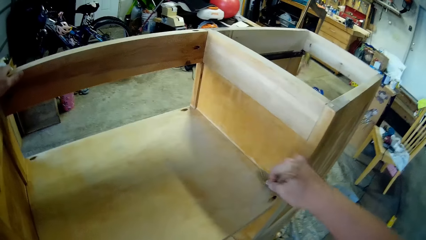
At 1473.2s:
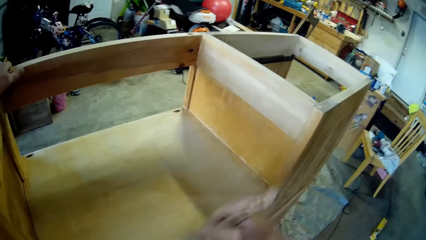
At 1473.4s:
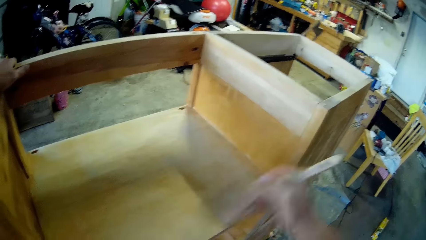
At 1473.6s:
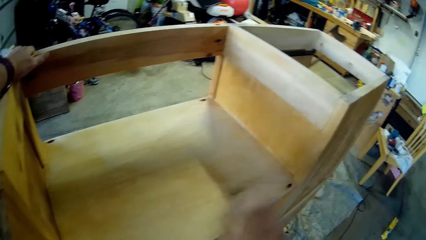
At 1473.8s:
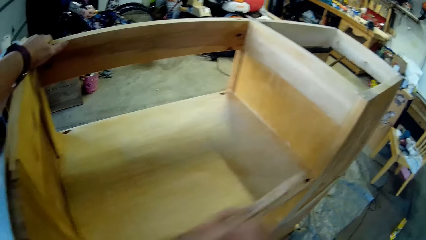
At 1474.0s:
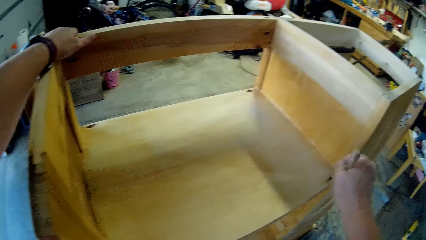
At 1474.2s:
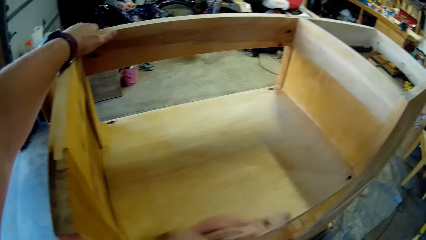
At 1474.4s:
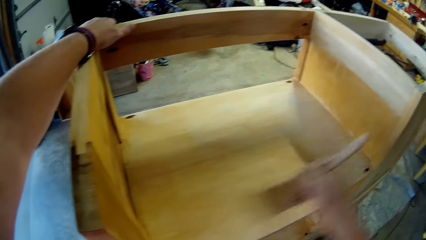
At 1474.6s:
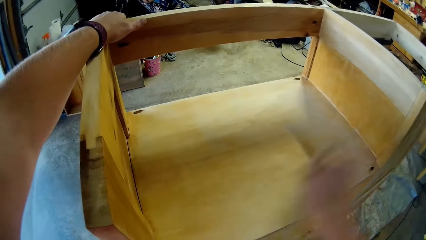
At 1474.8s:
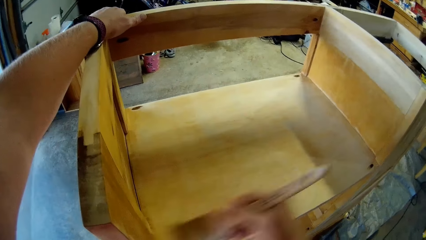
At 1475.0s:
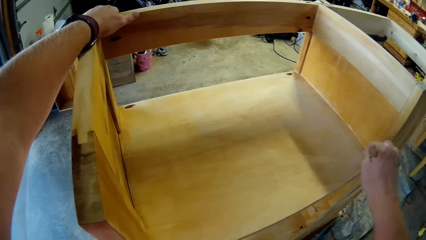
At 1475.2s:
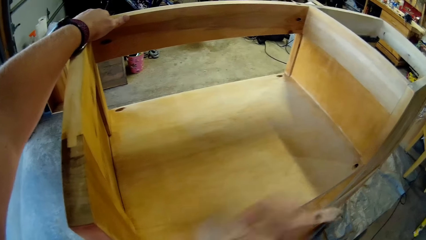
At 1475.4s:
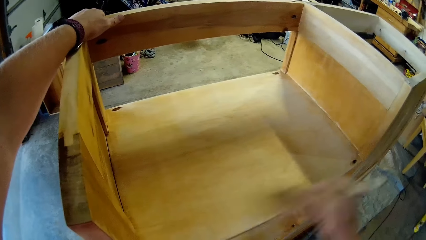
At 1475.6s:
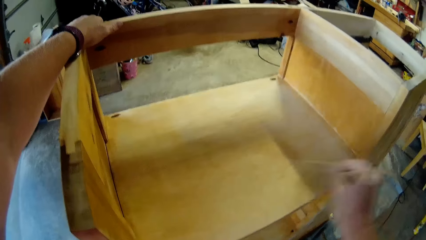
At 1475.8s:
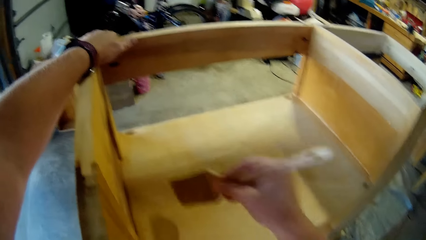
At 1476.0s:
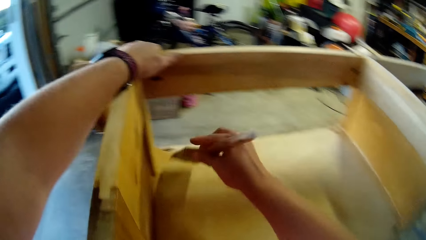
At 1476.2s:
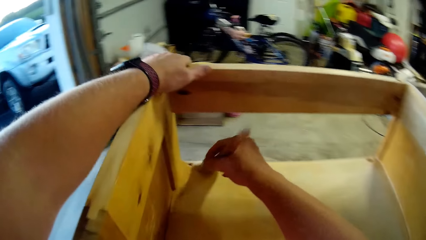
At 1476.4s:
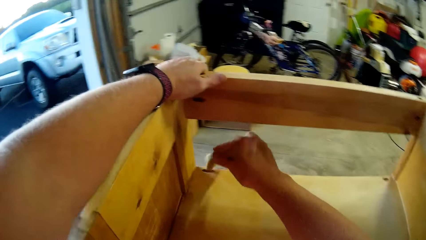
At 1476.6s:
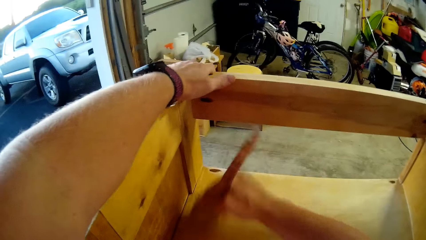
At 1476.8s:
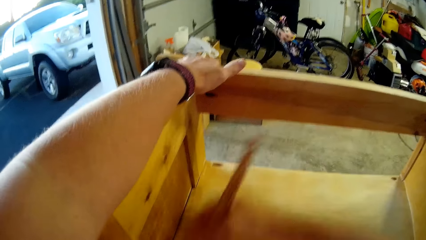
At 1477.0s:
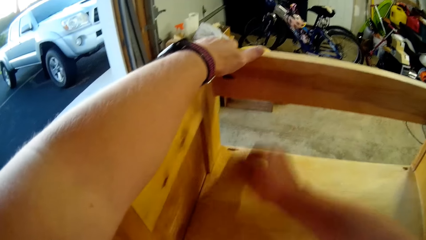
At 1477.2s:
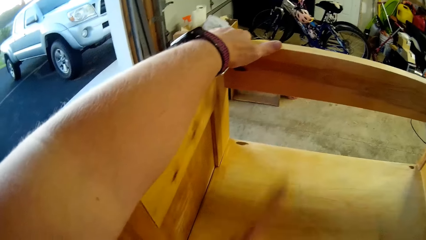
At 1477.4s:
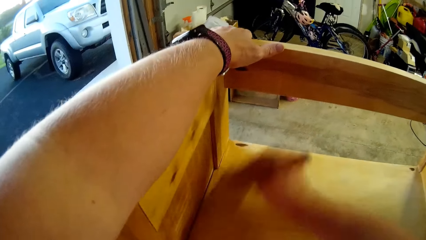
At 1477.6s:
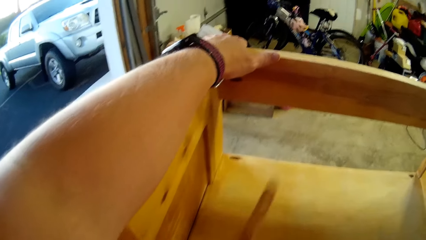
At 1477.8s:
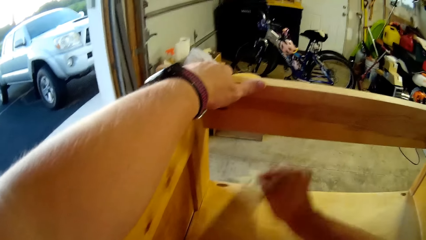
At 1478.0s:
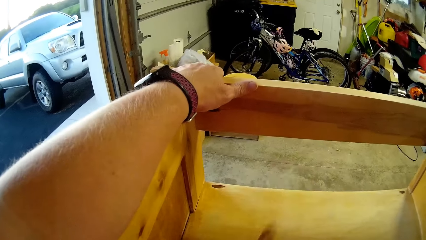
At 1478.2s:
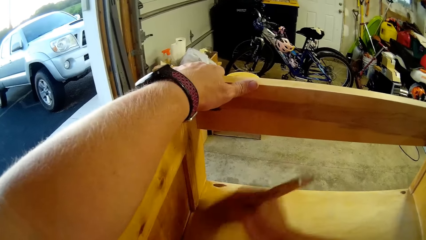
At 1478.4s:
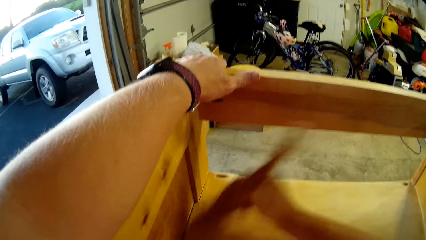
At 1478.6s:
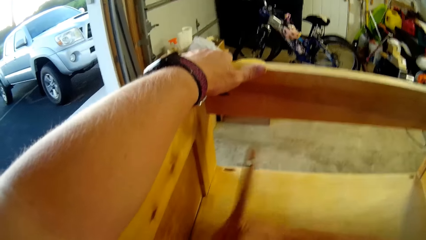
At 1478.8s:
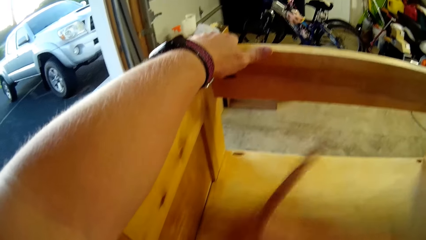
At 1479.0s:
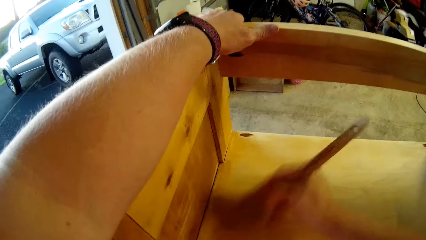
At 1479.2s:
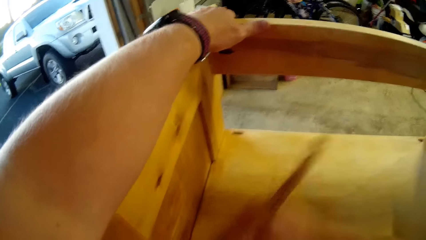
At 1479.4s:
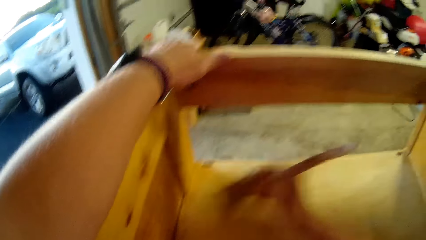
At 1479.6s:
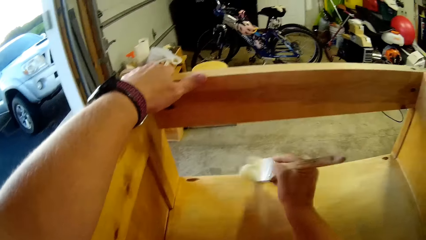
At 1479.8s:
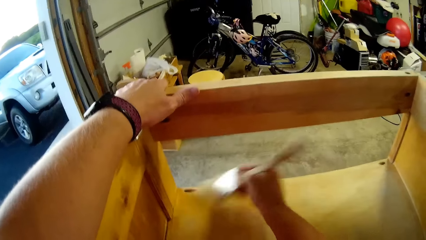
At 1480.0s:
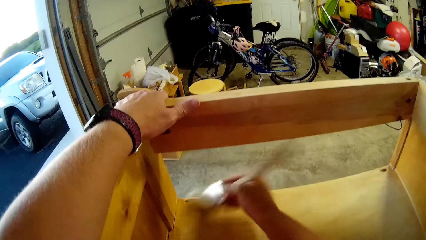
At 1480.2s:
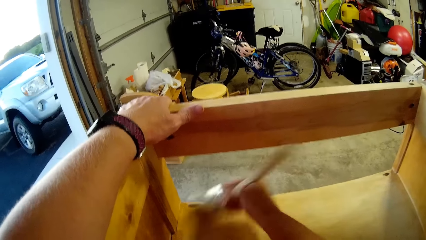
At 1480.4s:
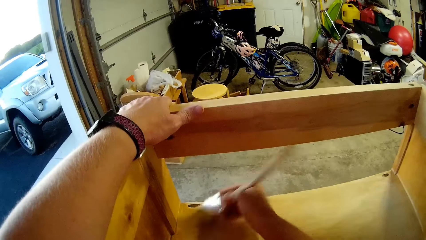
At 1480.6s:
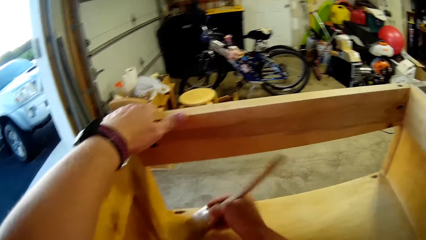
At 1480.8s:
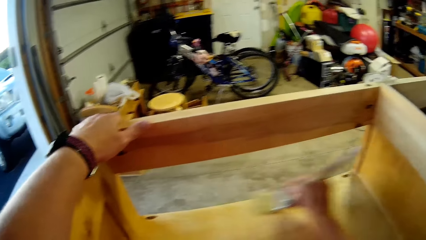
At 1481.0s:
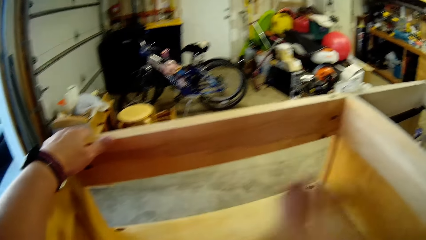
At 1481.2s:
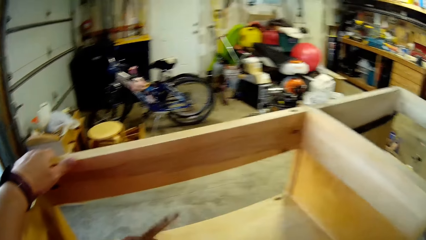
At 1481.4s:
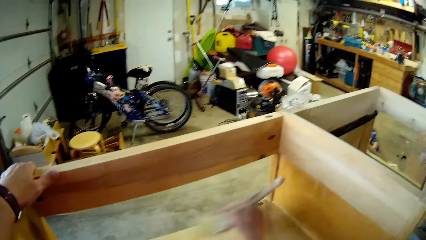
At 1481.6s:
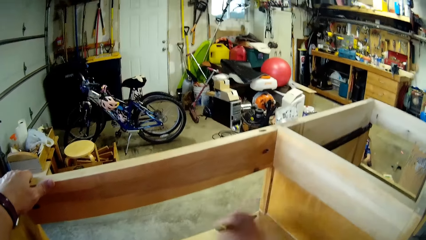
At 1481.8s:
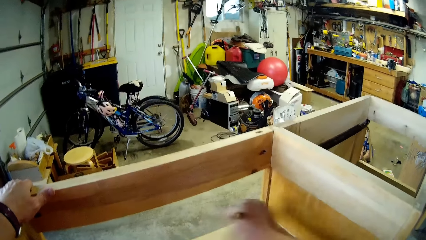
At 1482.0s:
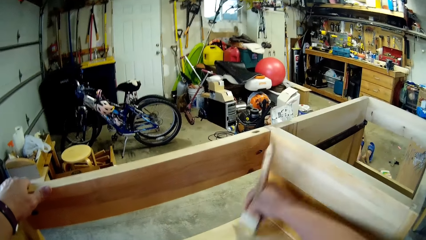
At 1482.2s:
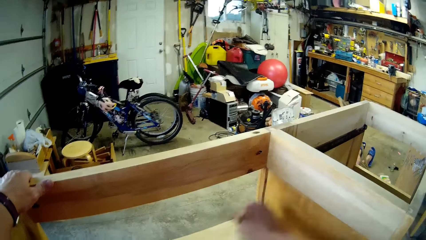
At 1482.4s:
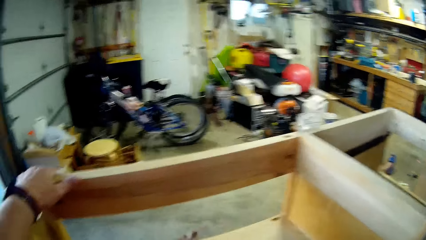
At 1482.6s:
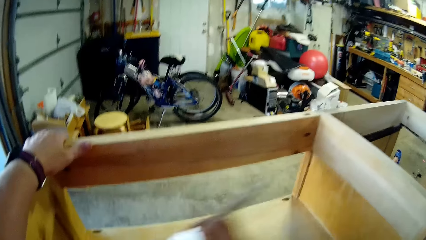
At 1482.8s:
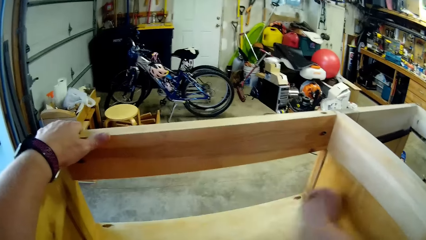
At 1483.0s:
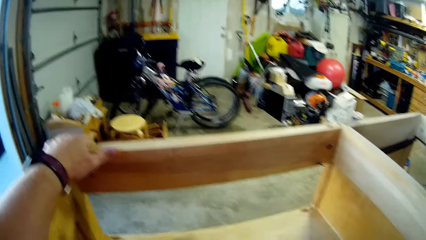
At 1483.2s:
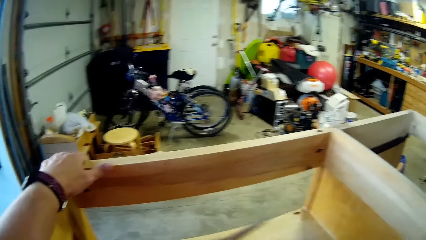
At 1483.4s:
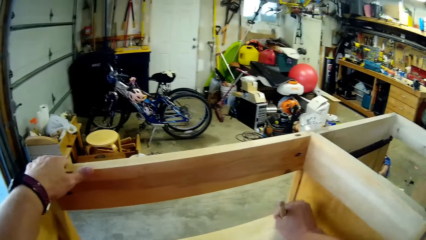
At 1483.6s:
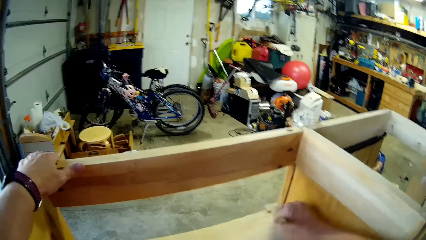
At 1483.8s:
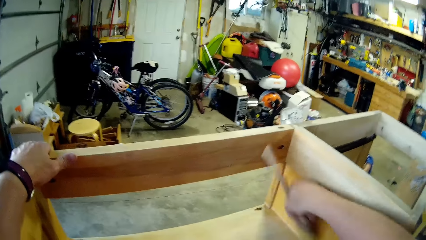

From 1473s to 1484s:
The camera wearer talks to a lady. They dust off the shelf.

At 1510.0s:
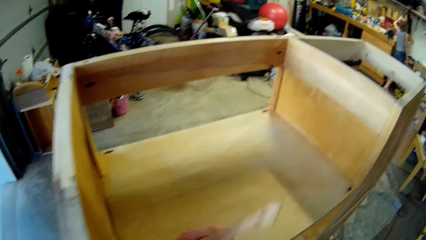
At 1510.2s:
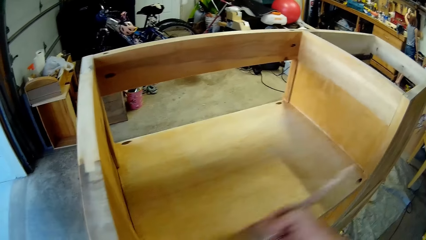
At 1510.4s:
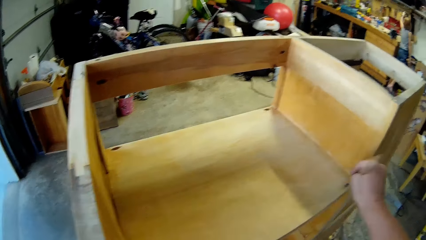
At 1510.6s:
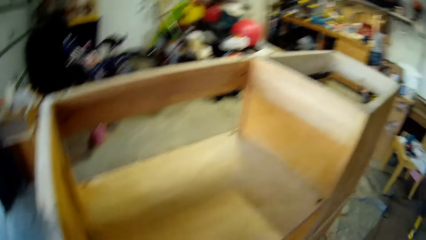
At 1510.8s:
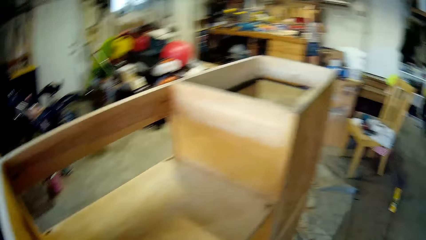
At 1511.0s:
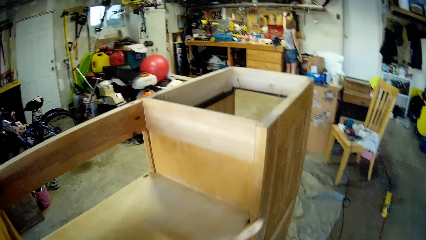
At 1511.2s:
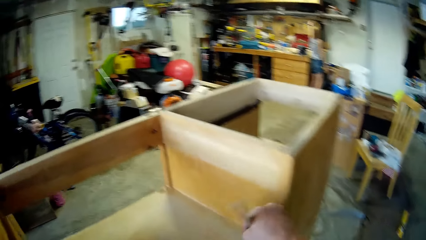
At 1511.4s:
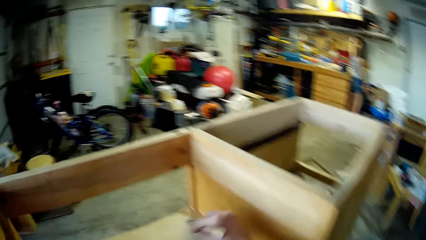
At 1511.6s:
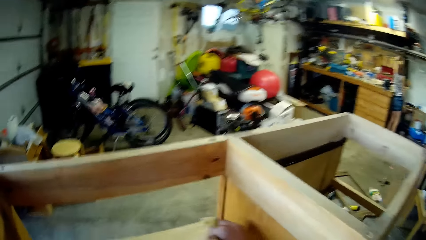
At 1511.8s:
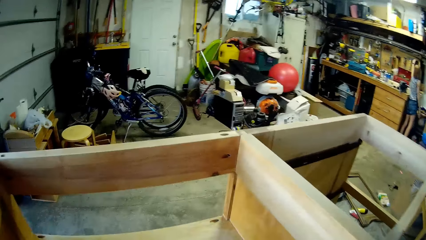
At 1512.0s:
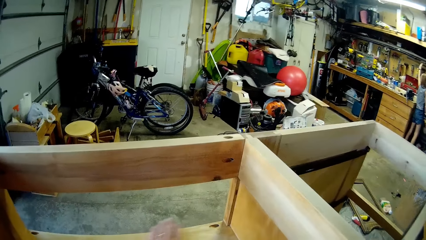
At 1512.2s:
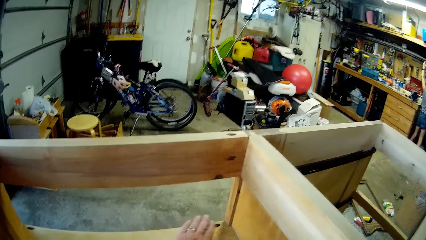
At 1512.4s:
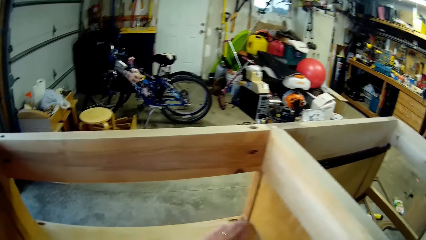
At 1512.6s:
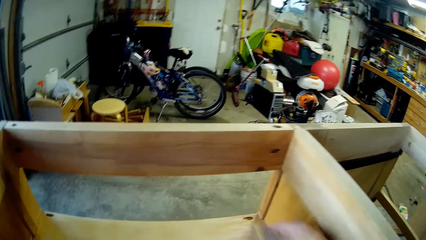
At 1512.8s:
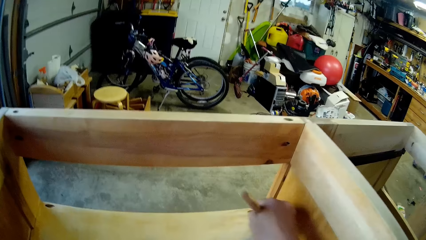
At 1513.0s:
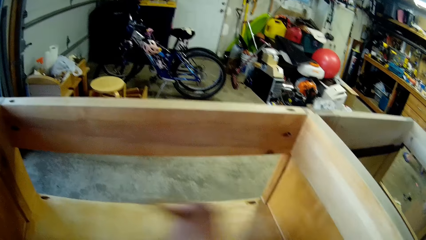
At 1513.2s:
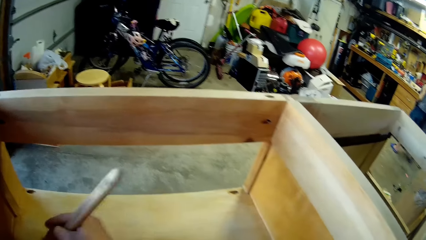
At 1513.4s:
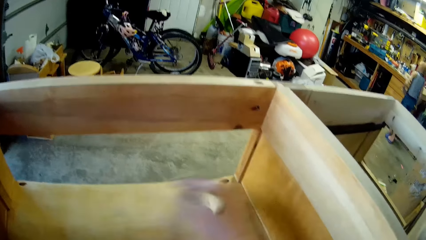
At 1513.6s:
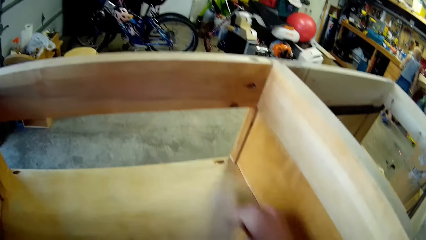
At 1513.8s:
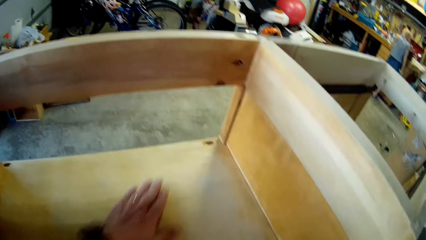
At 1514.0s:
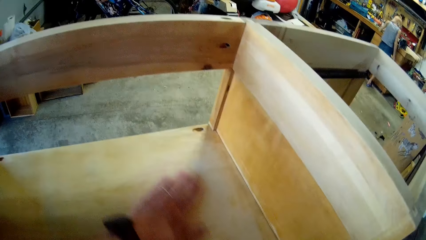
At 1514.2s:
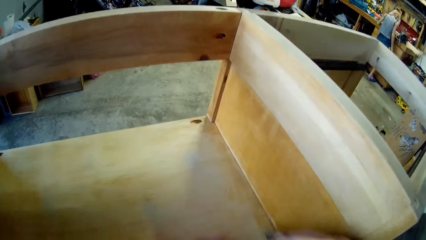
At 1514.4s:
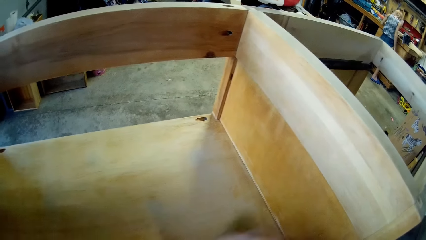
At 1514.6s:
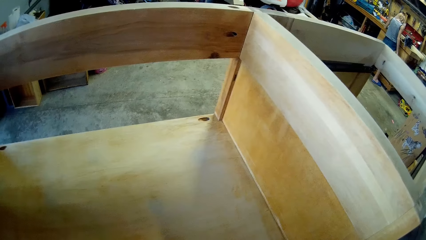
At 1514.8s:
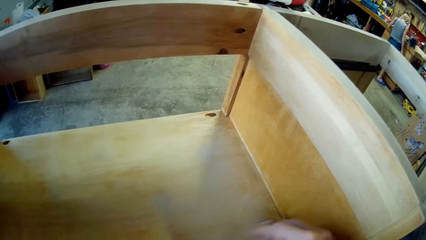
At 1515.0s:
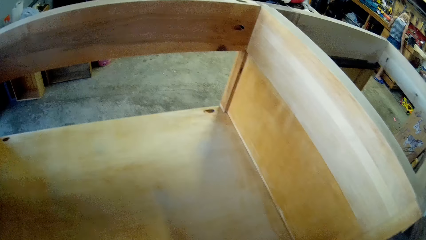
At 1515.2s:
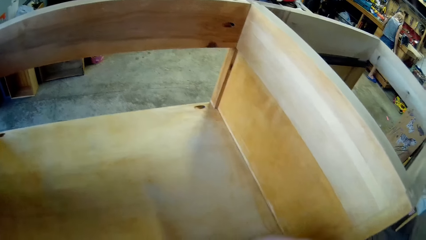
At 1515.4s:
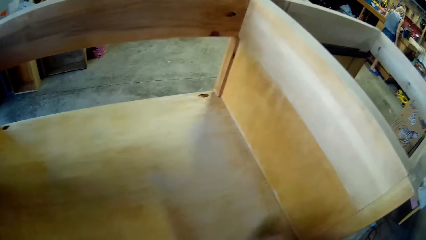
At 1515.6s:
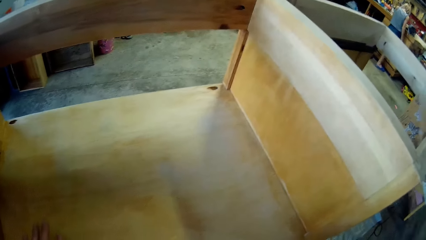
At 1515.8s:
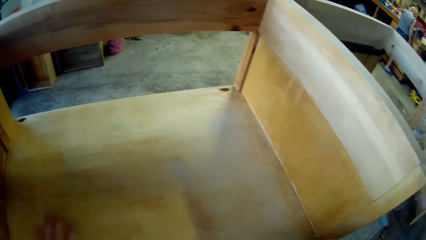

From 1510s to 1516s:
A girl touches something with her hand. The camera wearer wipes a wood with his hand.
